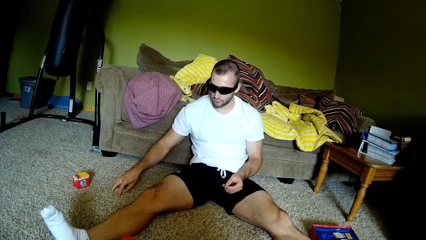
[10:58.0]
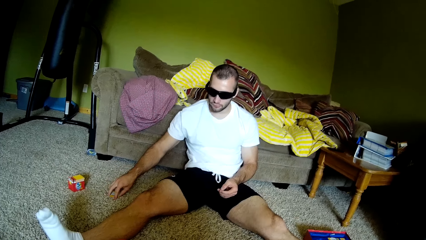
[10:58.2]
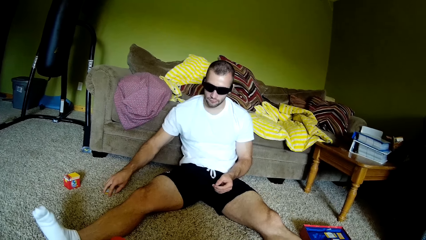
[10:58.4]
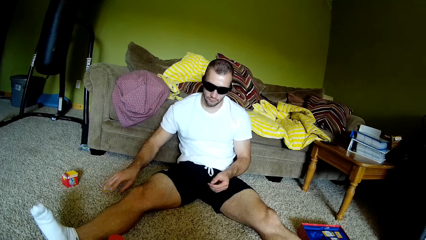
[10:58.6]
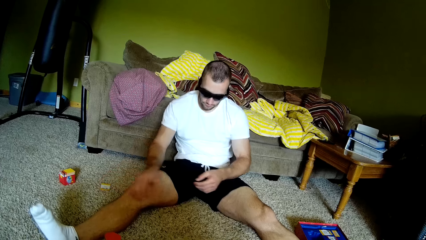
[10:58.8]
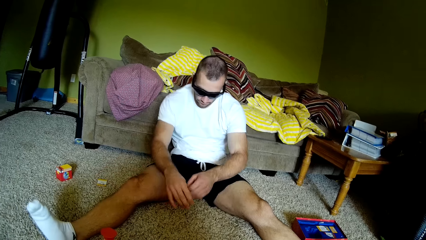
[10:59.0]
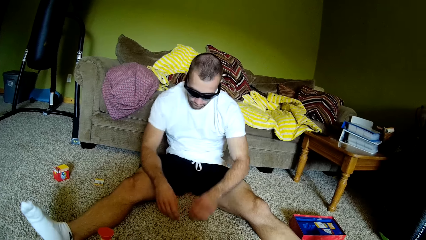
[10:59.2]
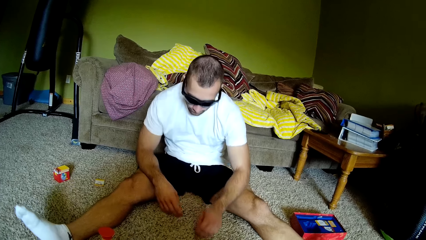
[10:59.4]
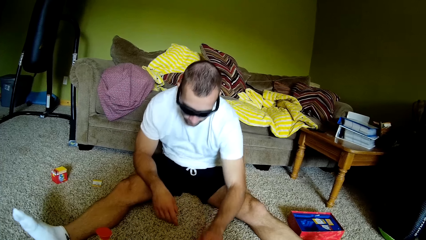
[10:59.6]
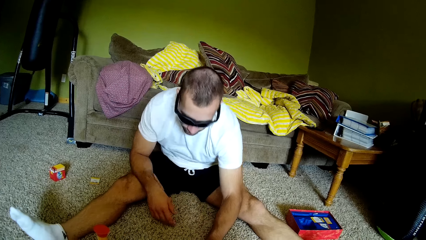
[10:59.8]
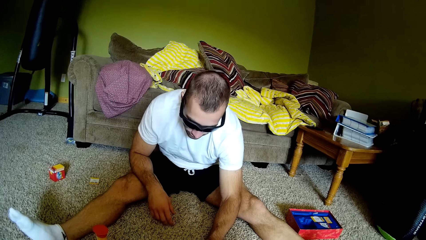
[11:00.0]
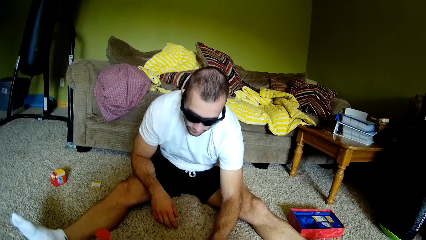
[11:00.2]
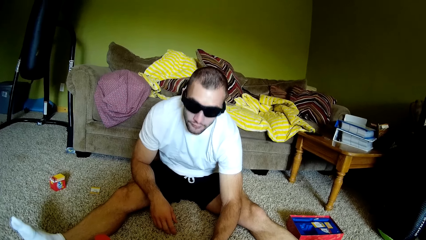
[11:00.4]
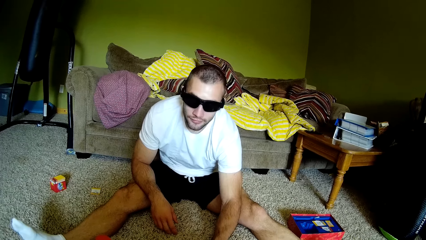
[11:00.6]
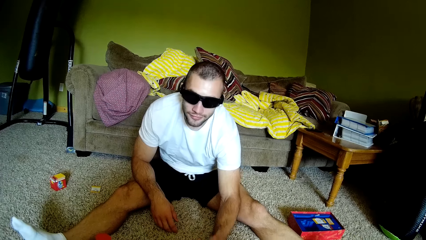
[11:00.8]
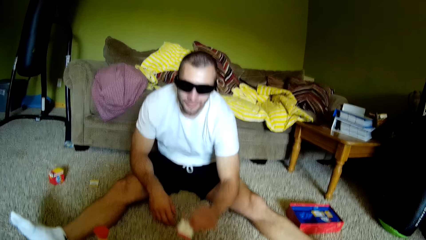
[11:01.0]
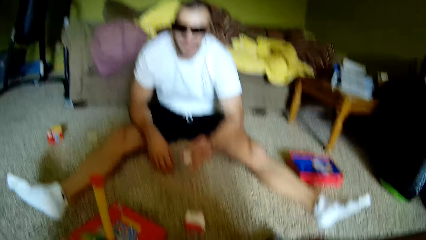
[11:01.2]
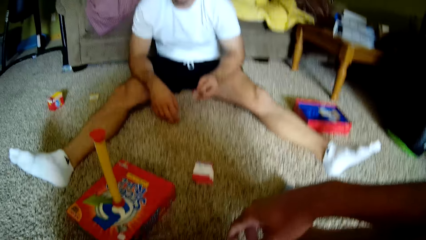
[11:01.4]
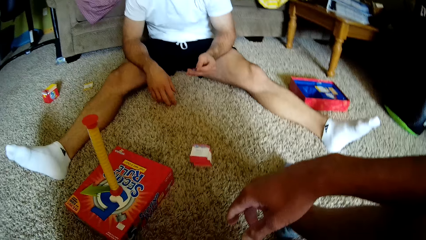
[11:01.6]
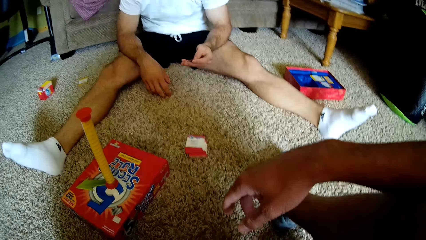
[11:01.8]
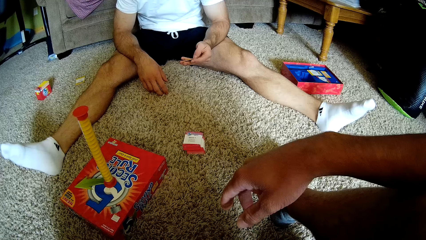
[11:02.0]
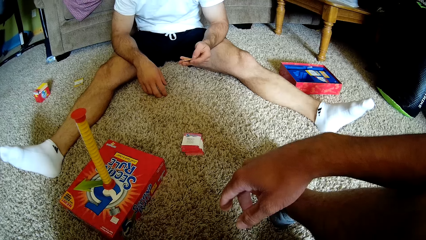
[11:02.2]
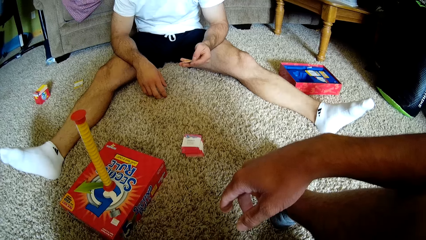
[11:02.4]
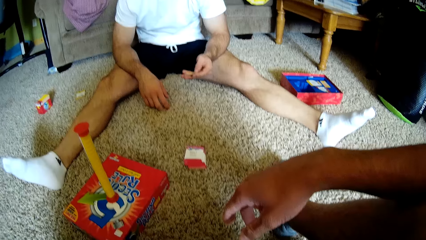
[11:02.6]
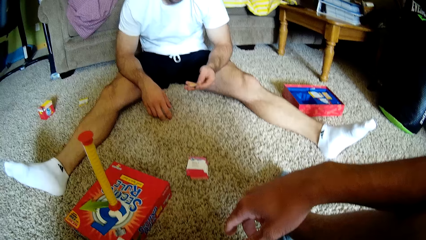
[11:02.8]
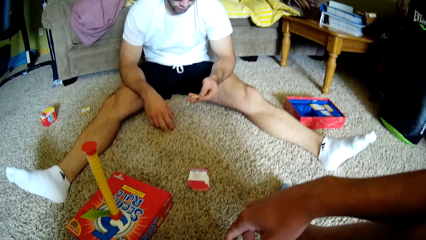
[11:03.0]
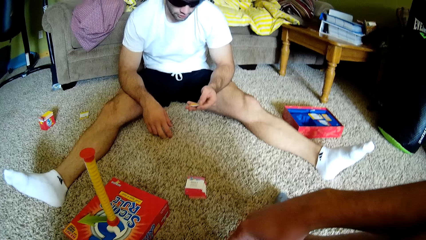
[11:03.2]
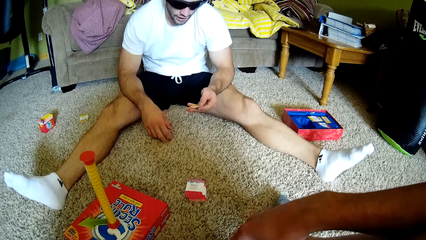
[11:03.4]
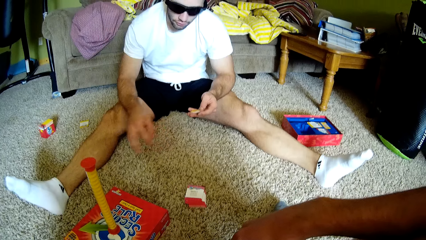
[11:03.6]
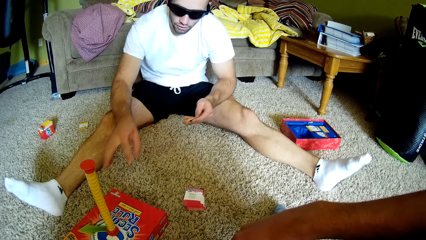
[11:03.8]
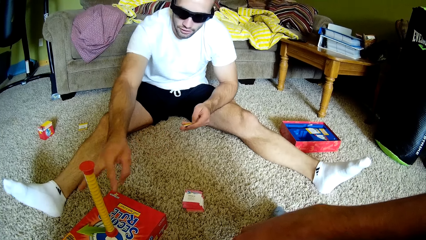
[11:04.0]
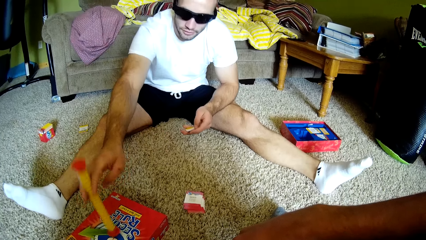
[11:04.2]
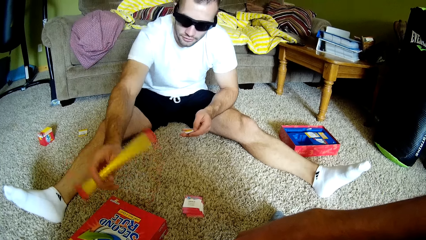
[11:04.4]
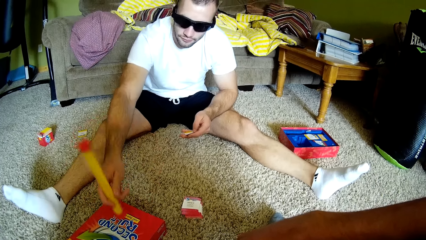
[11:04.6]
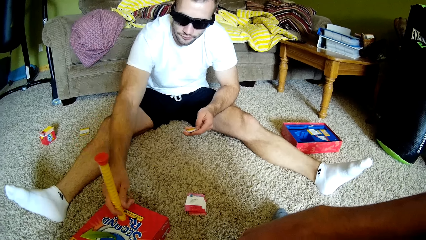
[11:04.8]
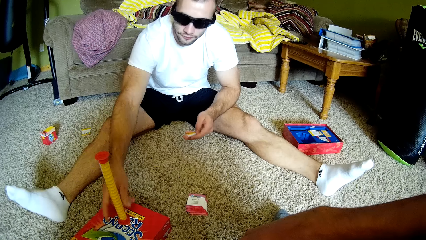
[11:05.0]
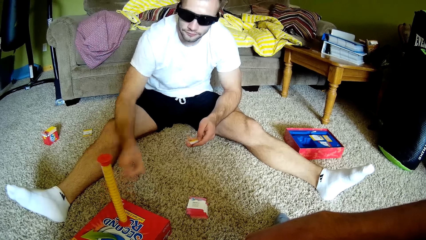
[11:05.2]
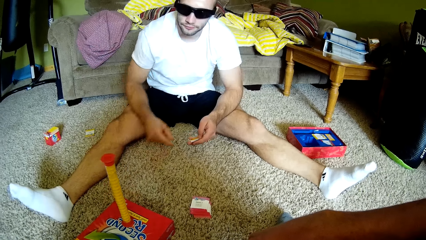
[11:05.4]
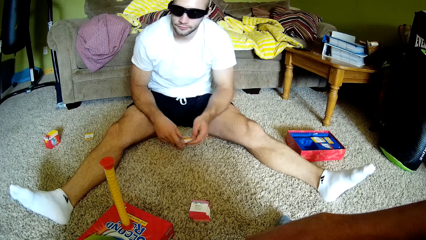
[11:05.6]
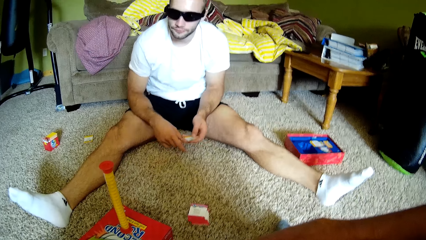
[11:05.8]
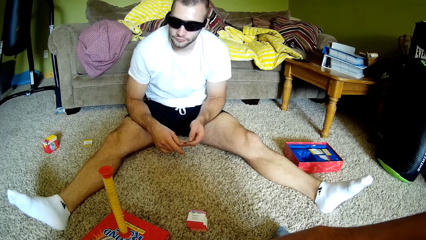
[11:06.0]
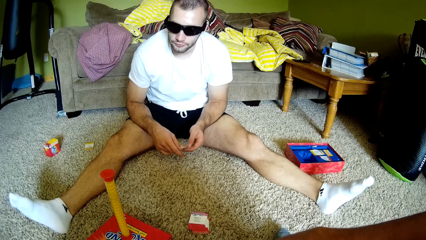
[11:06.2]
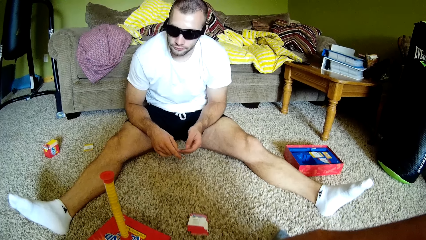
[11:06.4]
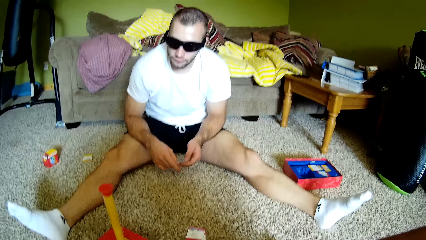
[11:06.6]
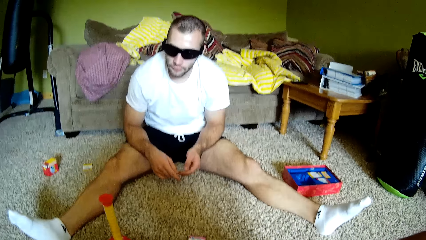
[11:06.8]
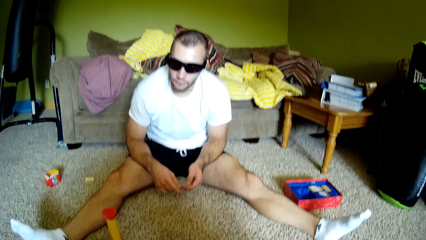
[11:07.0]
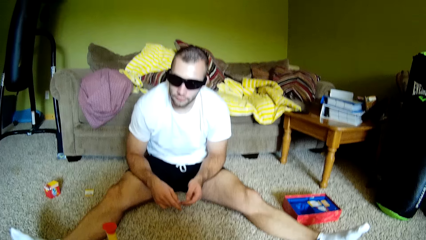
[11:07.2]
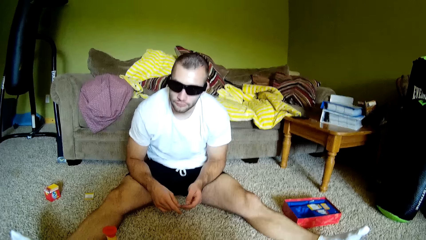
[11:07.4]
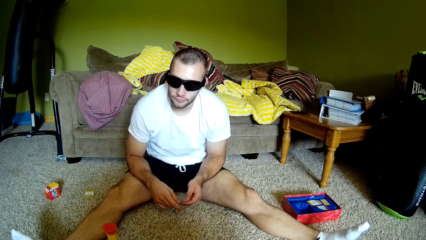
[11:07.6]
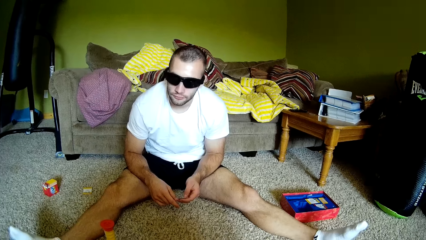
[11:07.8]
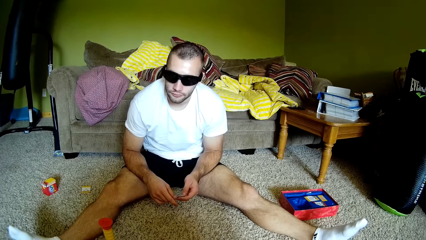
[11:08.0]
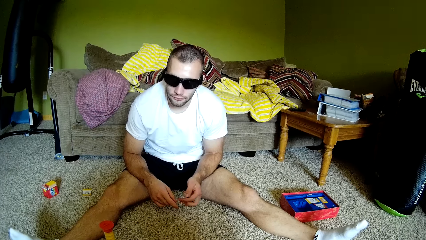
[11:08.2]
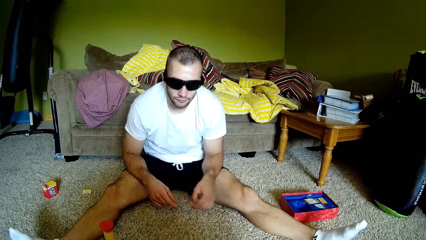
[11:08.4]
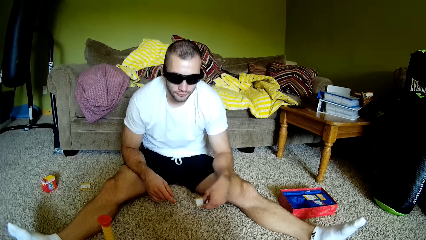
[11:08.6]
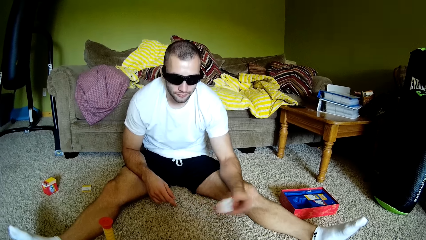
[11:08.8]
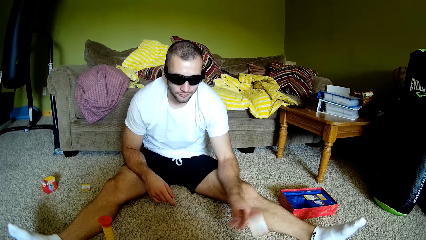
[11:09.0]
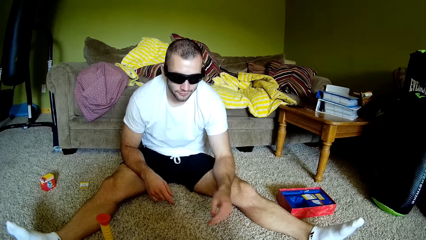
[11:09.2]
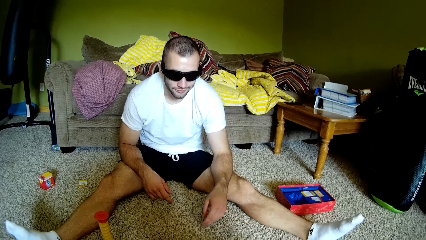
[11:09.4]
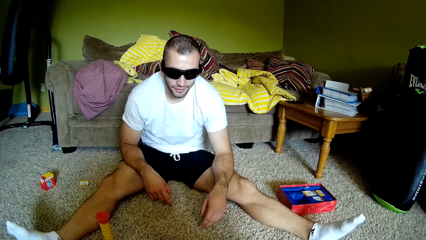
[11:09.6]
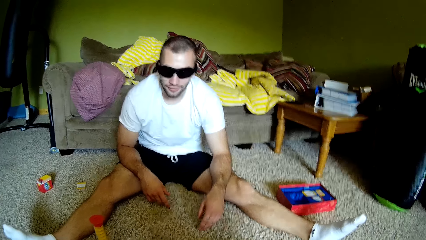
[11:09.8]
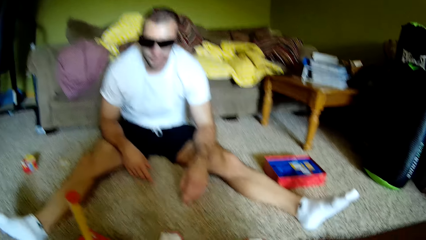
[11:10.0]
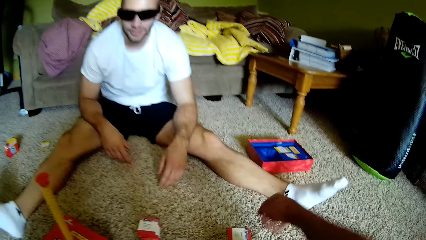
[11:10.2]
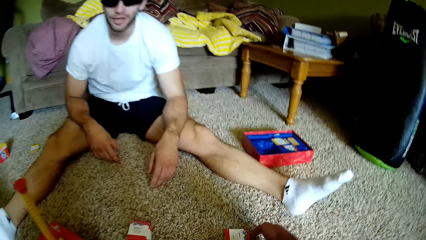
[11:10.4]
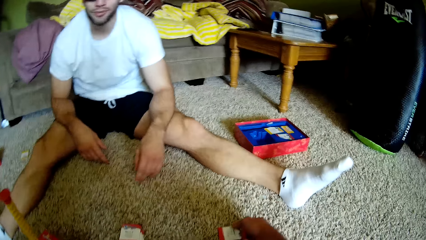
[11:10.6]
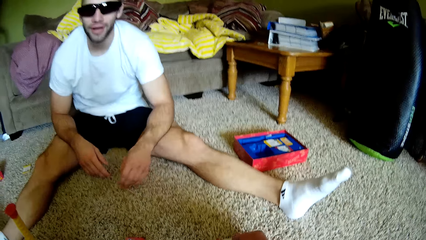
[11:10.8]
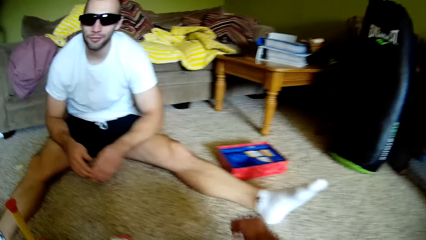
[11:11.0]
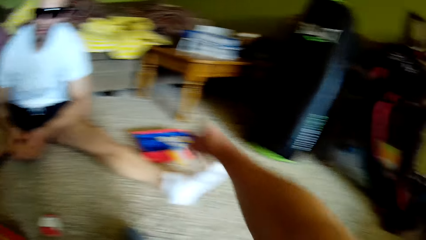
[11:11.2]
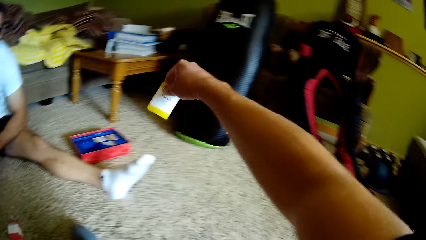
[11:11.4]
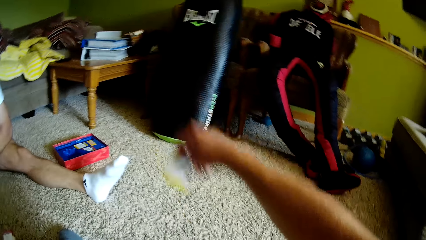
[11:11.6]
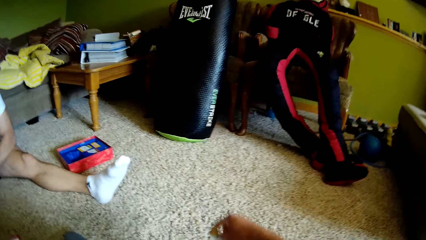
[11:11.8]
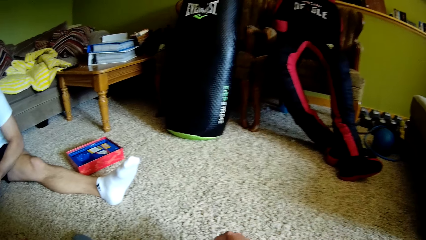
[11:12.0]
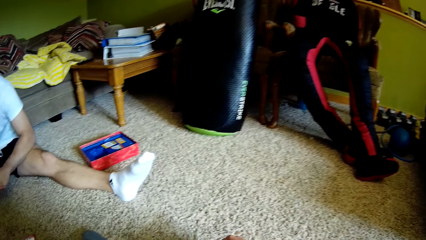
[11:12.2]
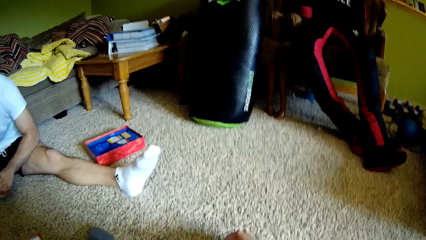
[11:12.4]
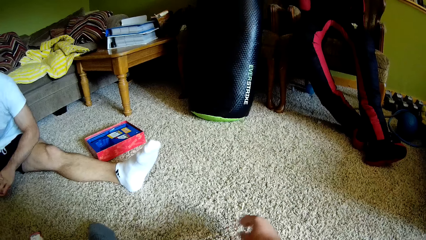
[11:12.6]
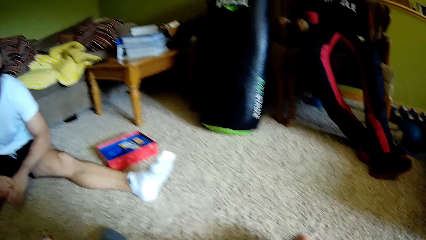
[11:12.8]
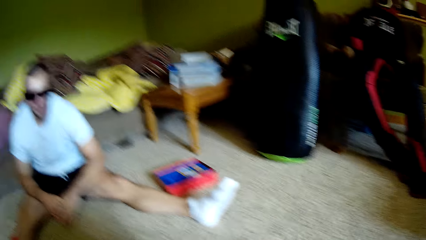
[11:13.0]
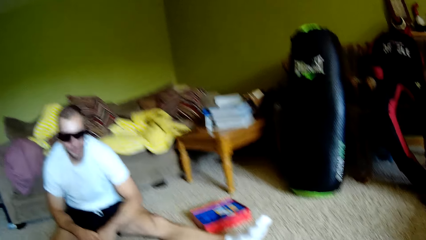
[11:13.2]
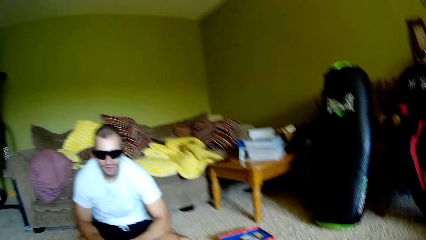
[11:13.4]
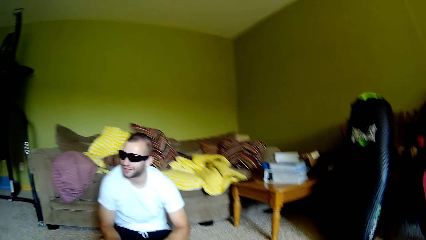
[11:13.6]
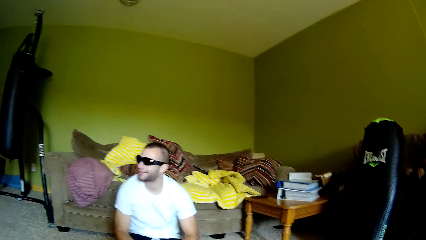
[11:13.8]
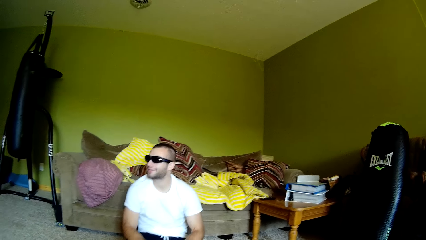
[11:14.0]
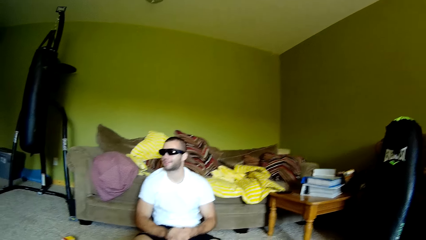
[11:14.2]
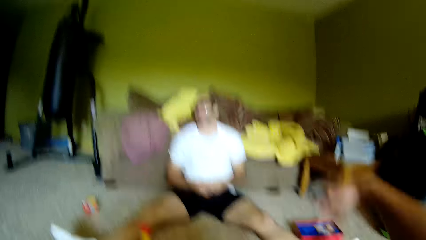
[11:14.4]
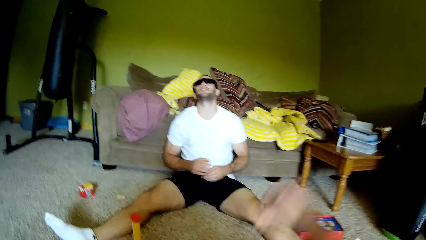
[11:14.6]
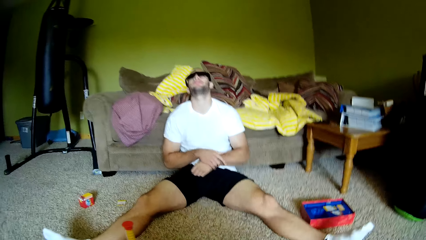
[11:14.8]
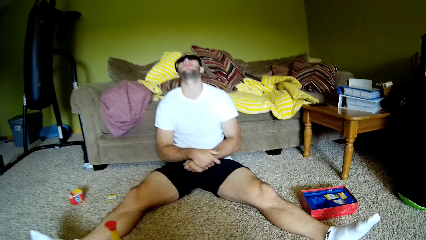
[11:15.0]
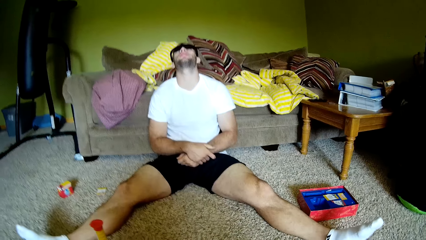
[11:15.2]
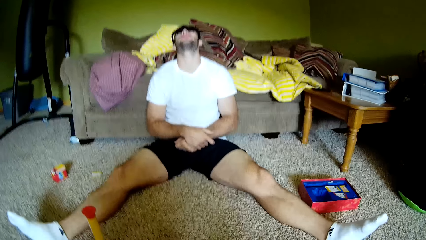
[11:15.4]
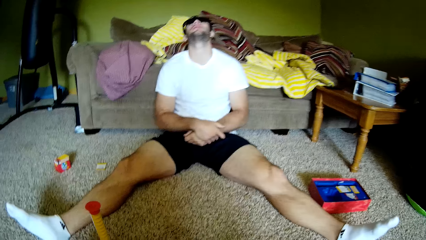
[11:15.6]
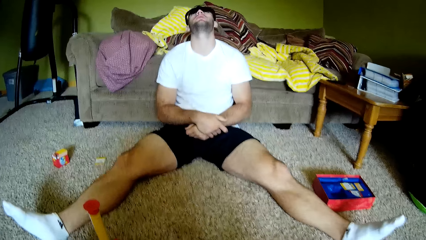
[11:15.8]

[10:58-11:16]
A man piles cards on the floor and arranges his cards on the floor. The camera wearer converses with the man. The man picks up a card from the floor, reads from the card, holds a piece of stick, and flips the yellow pole. The camera wearer speaks to the man. The man throws the card to the camera wearer. The camera wearer picks up the card from the floor. They put the card on the carpet and converse with the man.
